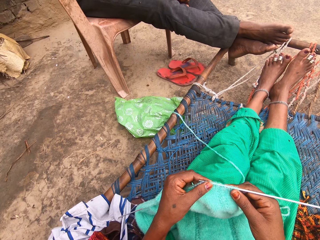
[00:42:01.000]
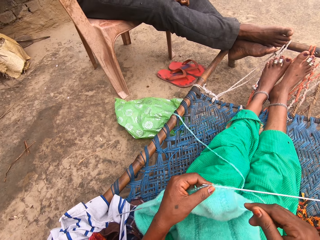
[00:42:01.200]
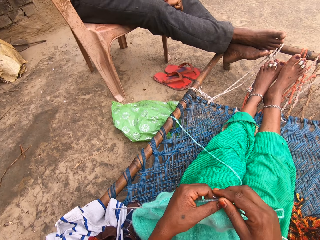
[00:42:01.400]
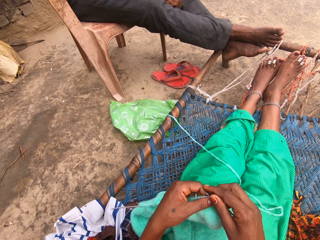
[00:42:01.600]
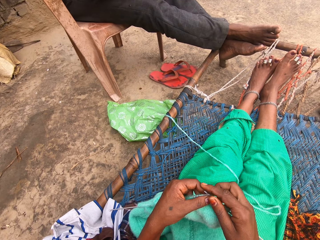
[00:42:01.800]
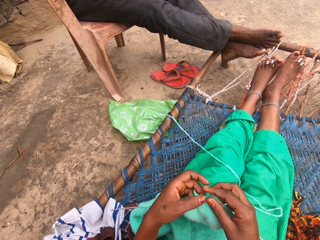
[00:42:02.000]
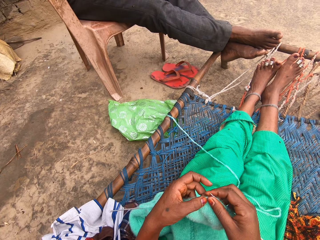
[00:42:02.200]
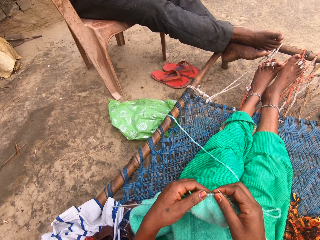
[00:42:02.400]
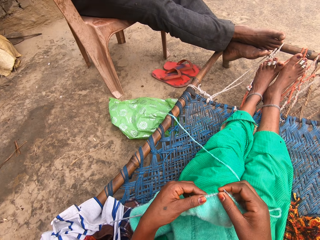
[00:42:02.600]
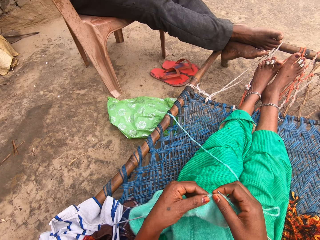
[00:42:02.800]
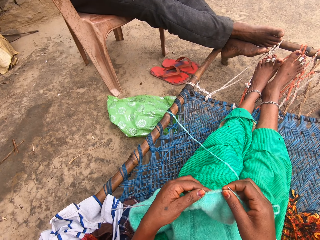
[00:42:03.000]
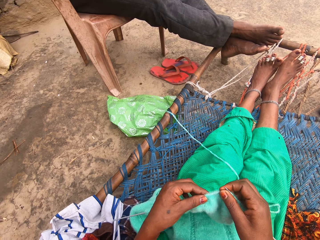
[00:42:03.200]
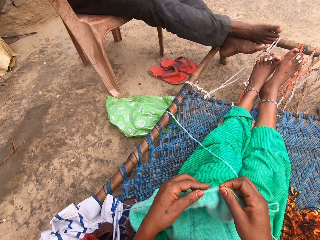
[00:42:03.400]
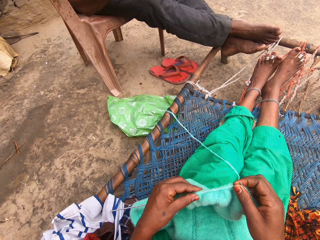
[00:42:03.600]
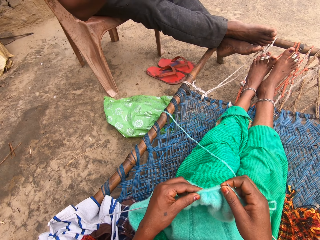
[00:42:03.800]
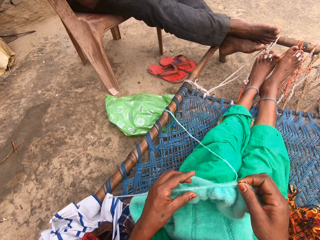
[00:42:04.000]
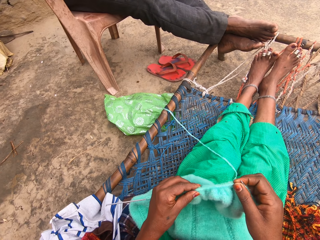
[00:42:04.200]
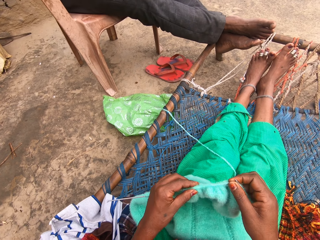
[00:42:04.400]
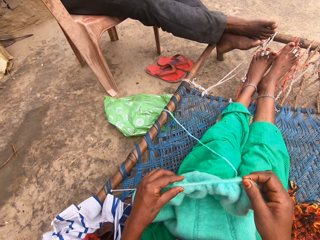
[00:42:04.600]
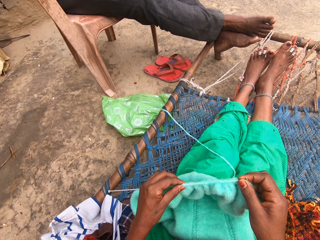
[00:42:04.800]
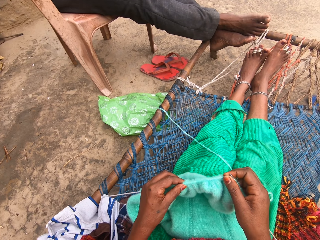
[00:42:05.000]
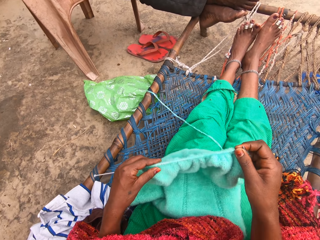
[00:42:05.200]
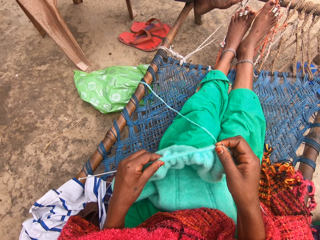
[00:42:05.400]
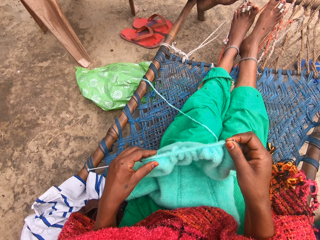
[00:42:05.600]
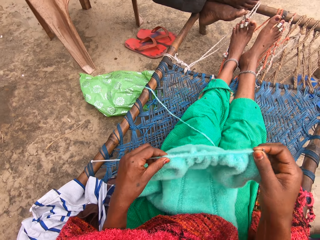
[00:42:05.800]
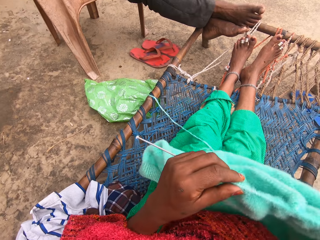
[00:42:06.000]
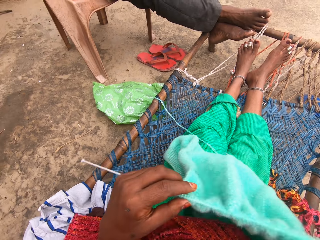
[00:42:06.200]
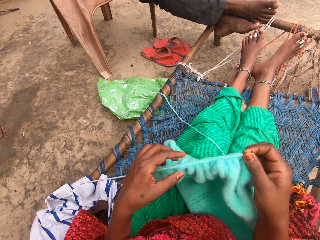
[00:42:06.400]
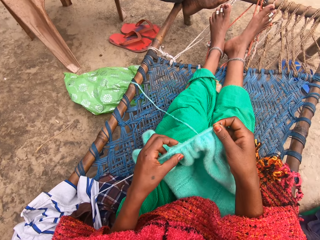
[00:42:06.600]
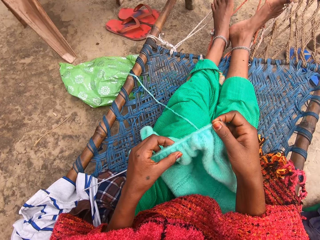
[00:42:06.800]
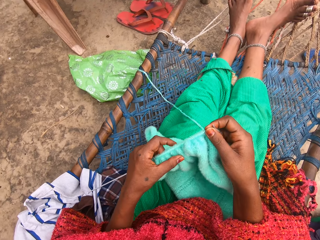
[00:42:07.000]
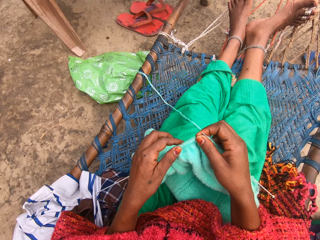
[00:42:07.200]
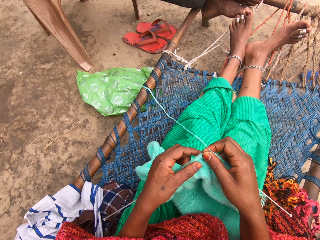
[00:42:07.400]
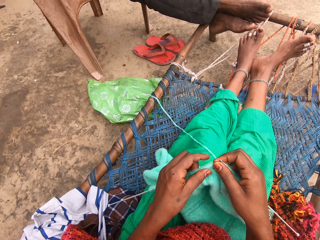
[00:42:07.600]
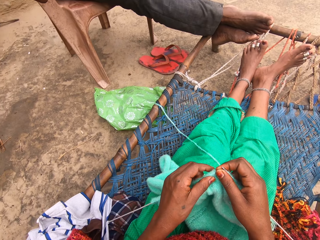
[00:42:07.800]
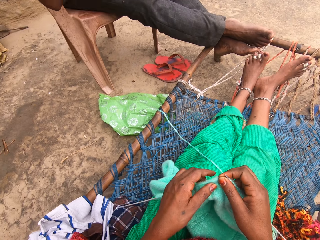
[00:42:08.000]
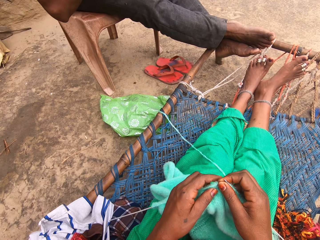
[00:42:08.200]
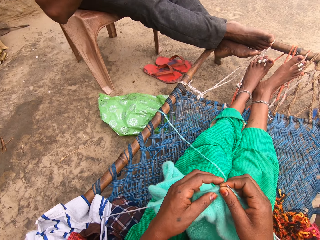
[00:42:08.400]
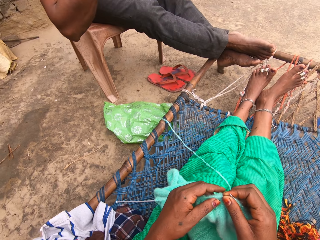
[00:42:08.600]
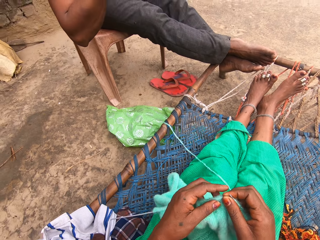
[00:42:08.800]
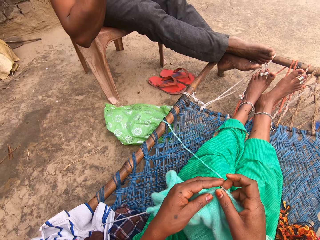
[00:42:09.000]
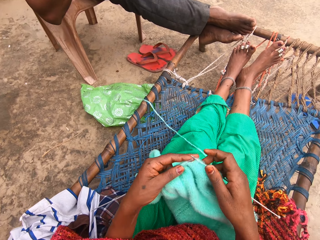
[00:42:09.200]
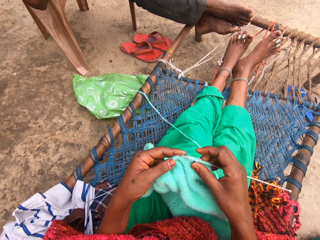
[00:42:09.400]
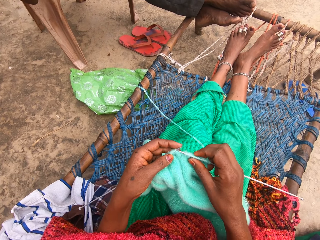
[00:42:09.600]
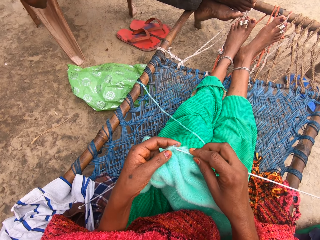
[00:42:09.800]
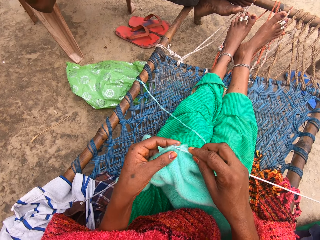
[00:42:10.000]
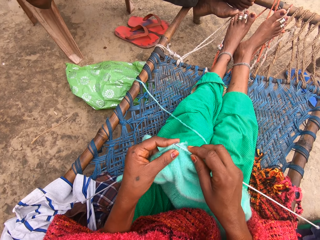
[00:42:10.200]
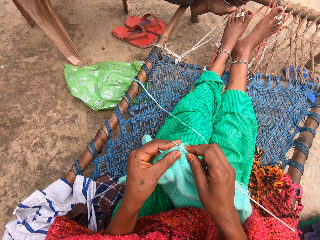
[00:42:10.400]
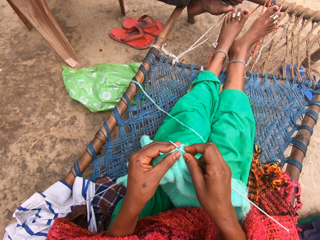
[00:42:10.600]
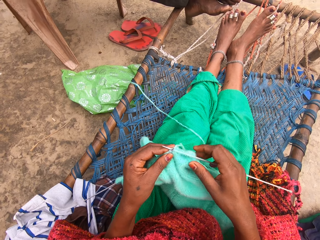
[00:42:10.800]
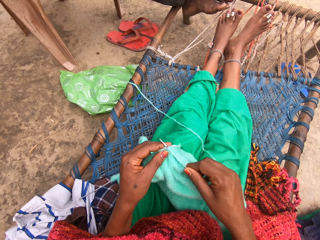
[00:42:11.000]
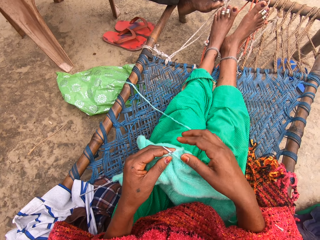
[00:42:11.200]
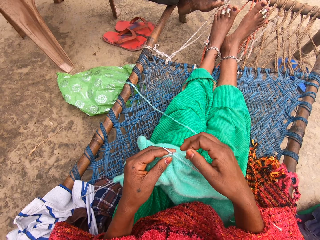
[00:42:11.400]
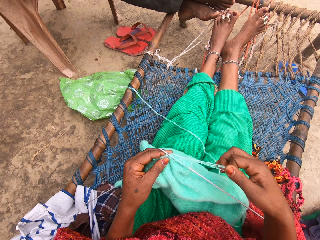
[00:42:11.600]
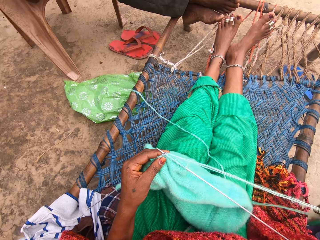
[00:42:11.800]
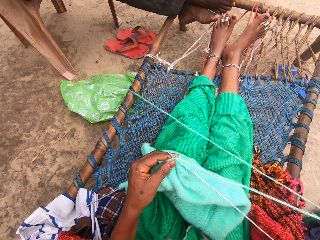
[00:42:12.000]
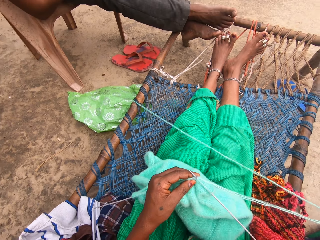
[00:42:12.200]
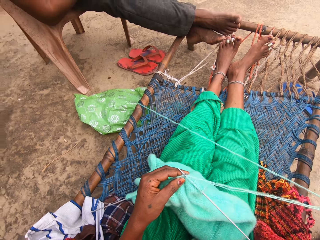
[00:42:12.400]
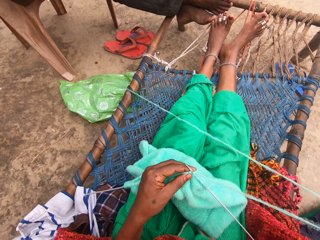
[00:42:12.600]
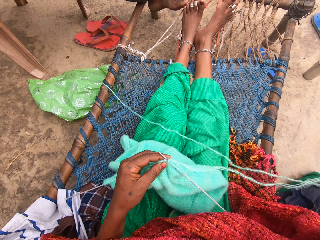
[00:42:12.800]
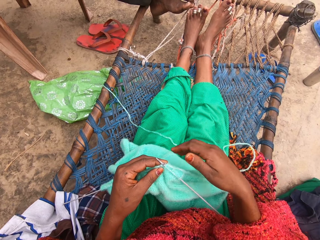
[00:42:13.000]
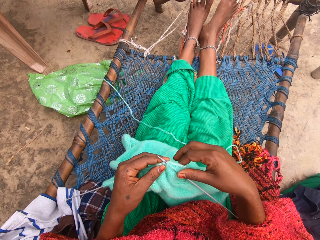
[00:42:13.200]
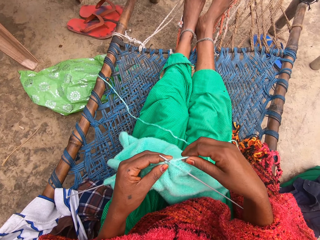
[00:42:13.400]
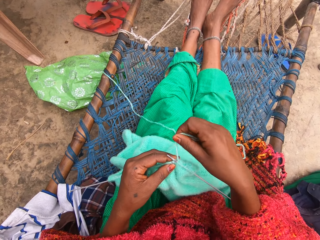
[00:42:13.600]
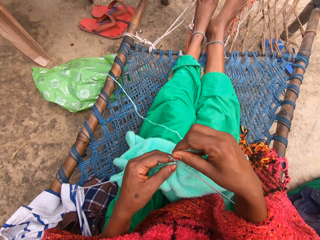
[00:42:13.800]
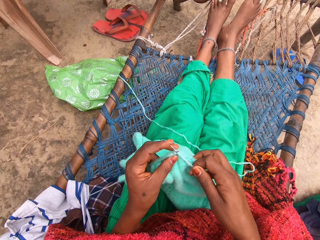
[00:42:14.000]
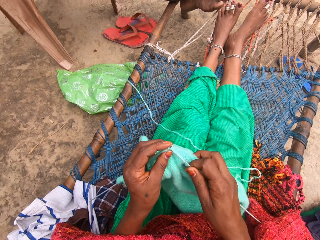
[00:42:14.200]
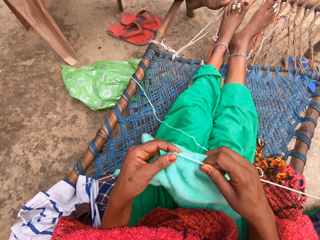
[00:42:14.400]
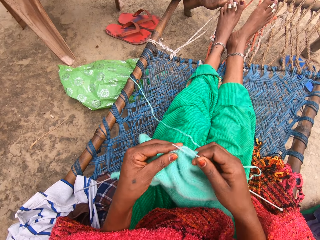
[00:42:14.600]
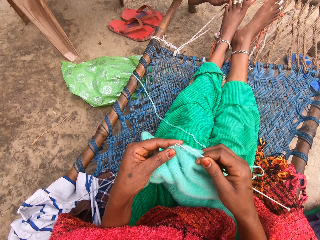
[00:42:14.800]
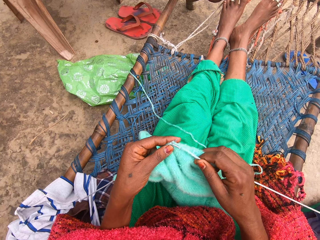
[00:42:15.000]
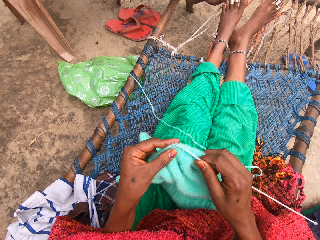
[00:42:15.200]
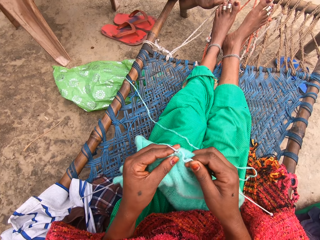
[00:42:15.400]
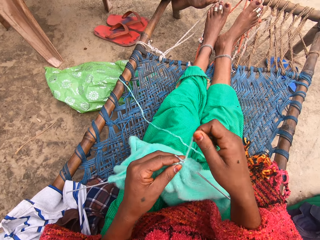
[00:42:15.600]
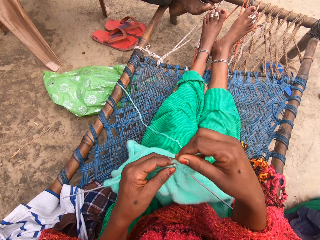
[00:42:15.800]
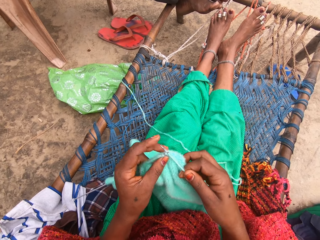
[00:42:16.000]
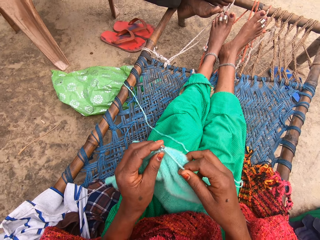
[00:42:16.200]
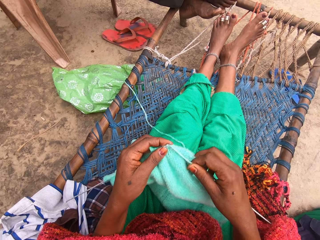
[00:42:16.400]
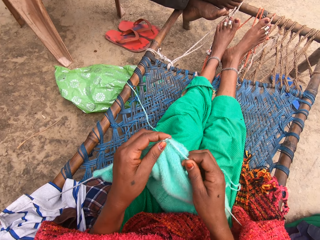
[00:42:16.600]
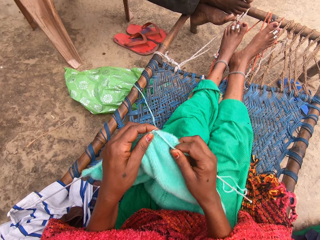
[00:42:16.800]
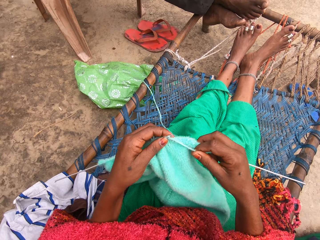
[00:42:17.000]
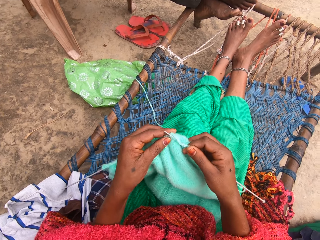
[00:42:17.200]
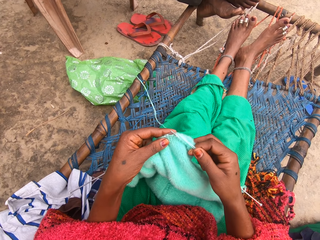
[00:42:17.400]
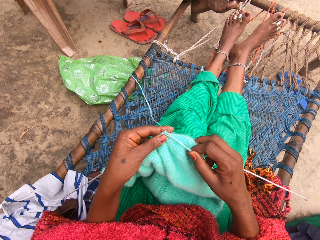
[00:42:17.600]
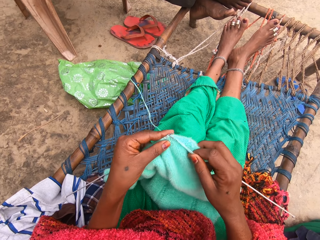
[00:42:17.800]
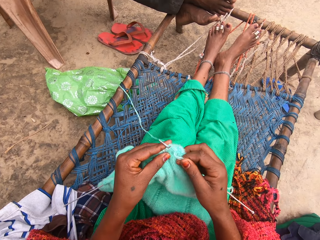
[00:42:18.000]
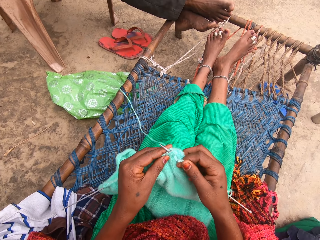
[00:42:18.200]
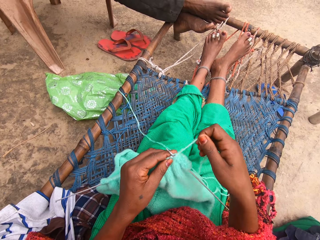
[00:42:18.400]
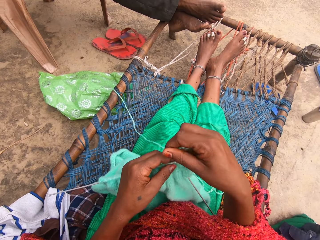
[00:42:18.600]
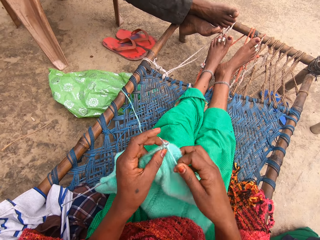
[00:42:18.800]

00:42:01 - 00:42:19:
The camera wearer adjusts the knit on the pin or crochet hook in her left hand. A man shakes. The camera wearer aligns the fabric yarn in the crochet hook. She adjusts the knit on her lap. She knits with the yarn and knitting pins. The man shakes legs. The camera wearer aligns the yarn. She knits the fabric of yarn with the crochet hook.

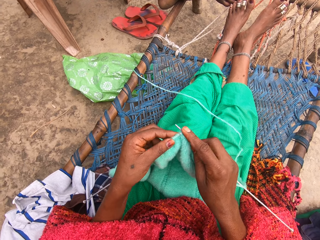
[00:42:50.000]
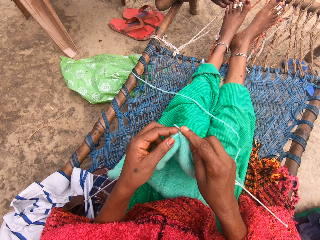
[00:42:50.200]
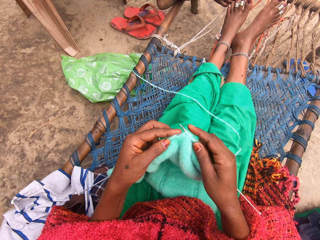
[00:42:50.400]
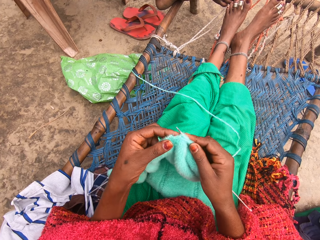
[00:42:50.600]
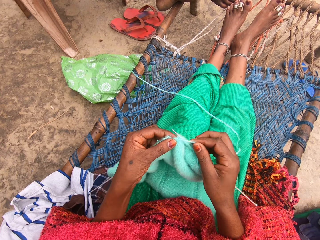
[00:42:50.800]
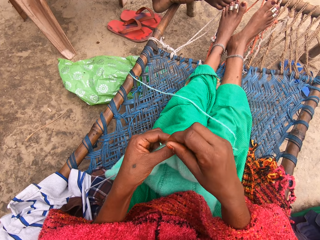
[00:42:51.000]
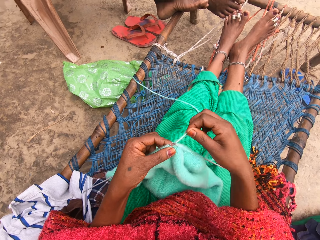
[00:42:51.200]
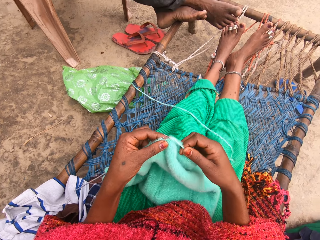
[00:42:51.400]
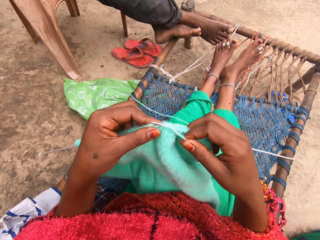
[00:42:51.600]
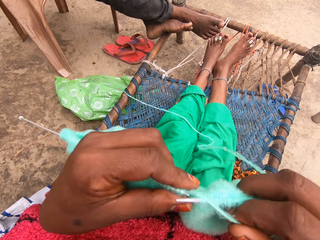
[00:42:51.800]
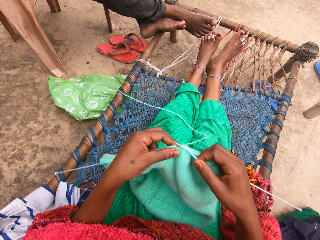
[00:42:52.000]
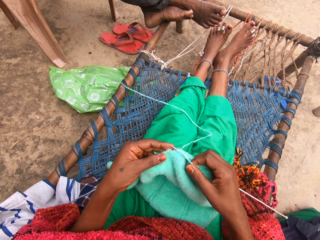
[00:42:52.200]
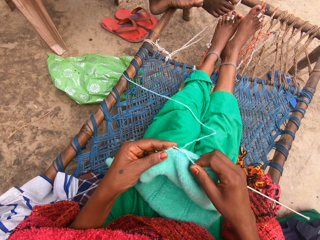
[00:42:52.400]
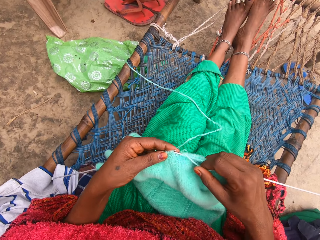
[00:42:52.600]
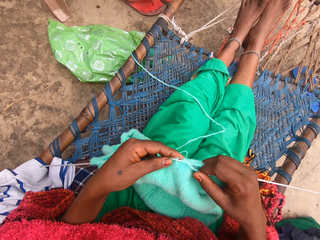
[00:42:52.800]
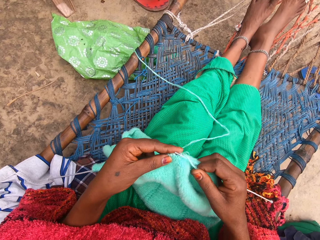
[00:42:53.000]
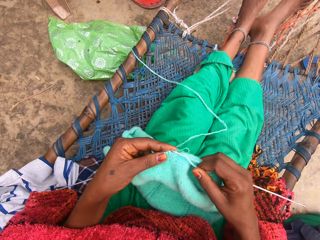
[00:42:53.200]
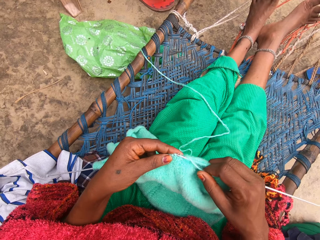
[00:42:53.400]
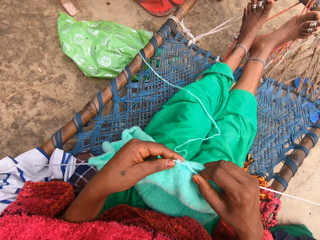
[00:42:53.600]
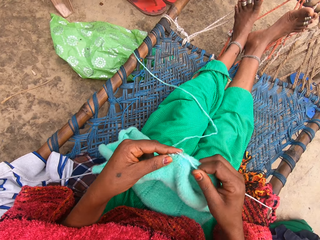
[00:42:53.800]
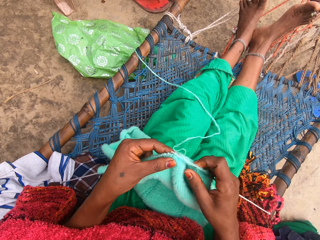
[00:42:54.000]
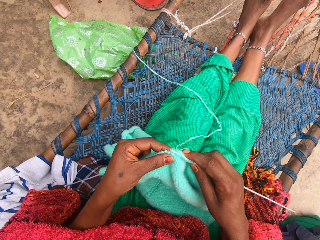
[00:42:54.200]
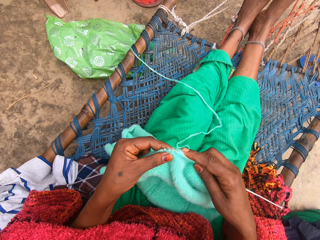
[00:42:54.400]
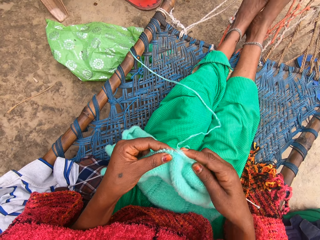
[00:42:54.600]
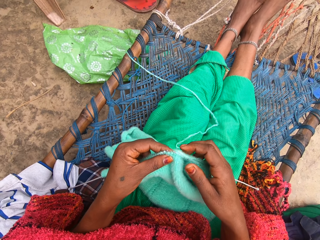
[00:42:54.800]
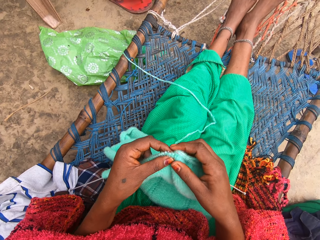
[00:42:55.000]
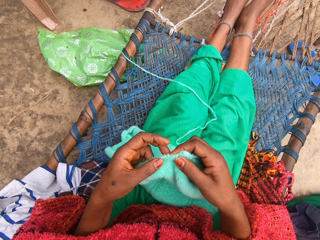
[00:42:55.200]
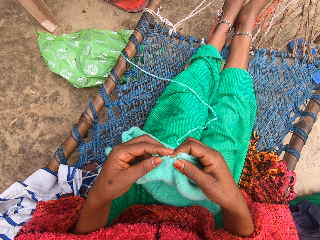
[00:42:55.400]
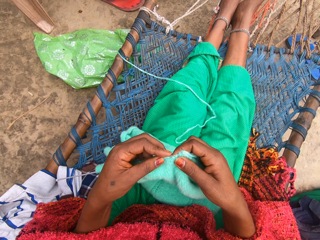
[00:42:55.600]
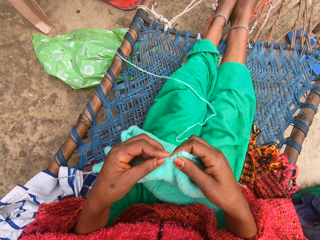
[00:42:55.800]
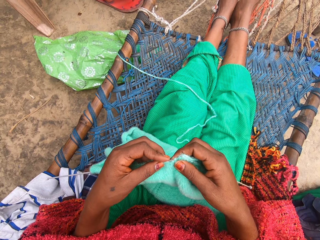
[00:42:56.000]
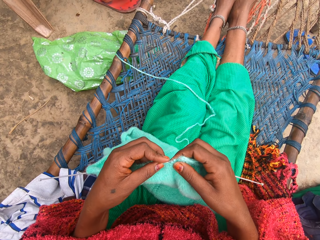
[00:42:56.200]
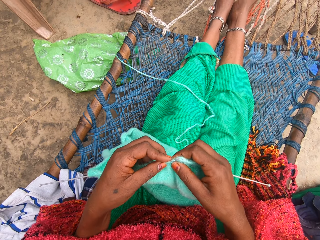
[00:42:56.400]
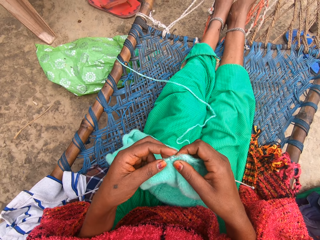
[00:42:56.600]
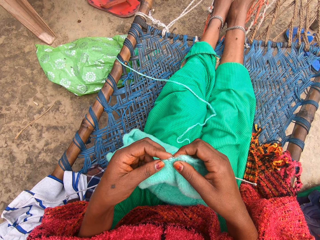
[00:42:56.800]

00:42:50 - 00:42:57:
The camera wearer aligns the fabric of yarn. They knit the fabric of yarn with a crochet hook.
